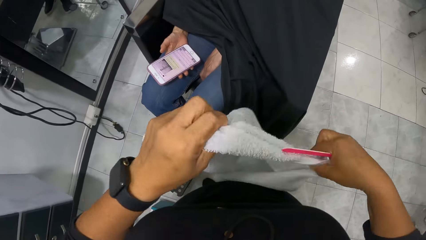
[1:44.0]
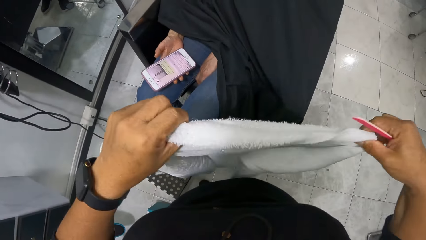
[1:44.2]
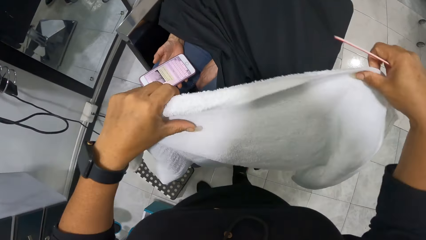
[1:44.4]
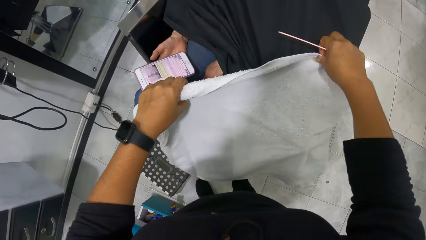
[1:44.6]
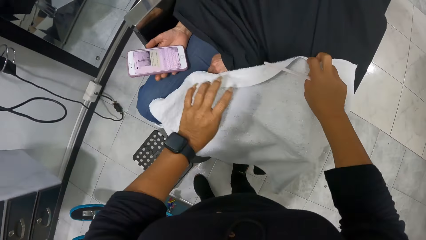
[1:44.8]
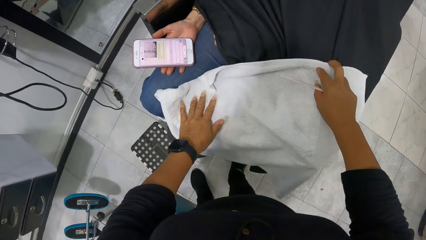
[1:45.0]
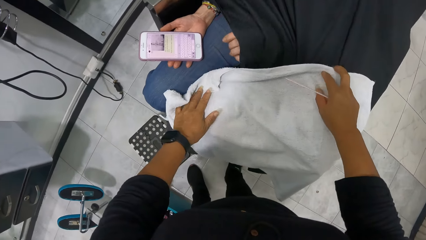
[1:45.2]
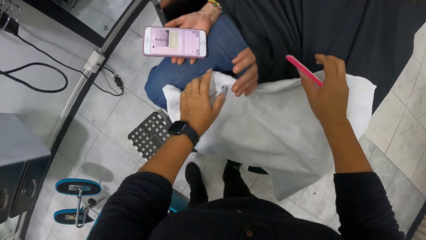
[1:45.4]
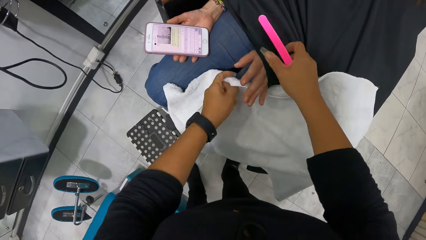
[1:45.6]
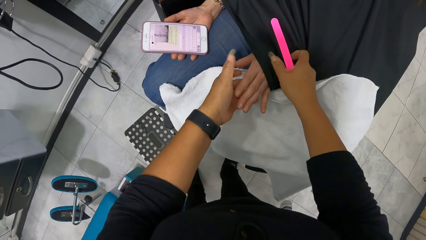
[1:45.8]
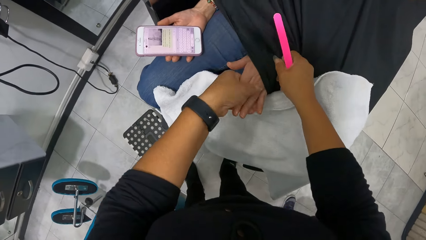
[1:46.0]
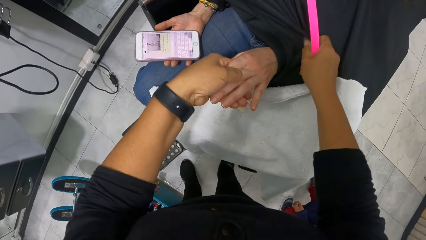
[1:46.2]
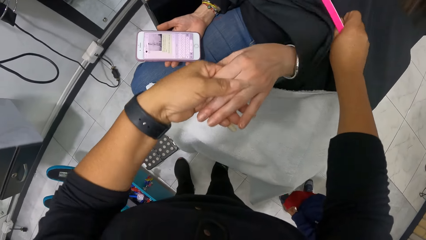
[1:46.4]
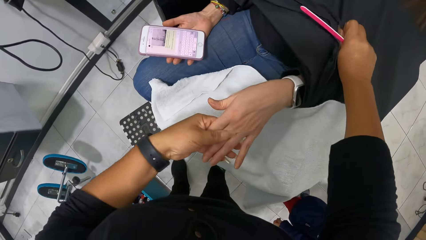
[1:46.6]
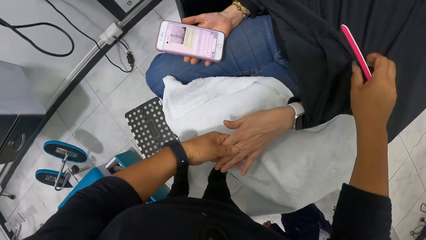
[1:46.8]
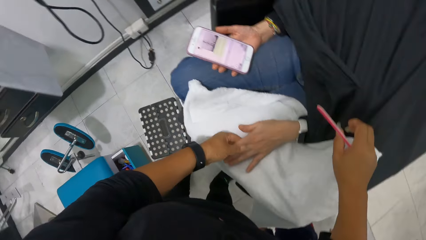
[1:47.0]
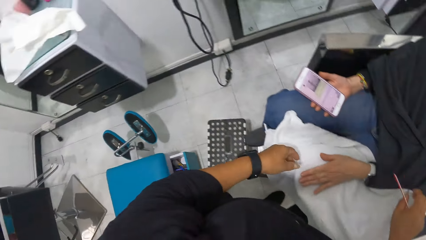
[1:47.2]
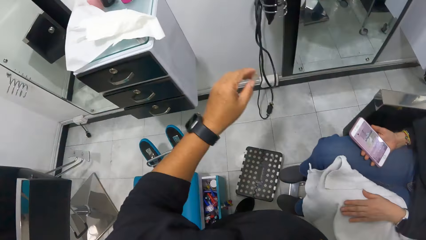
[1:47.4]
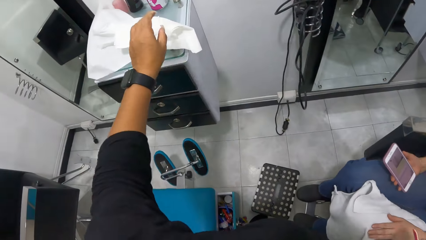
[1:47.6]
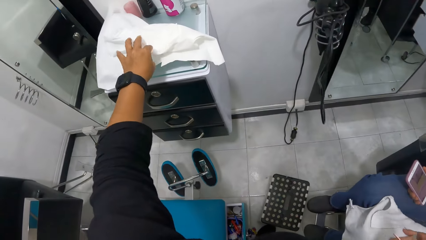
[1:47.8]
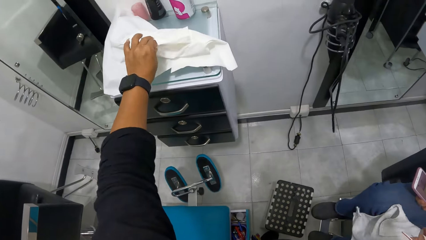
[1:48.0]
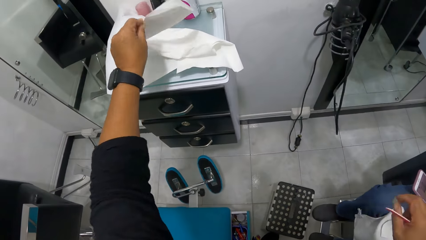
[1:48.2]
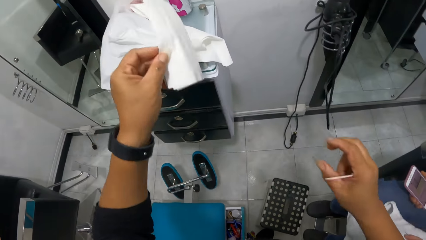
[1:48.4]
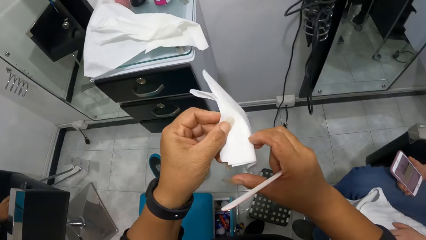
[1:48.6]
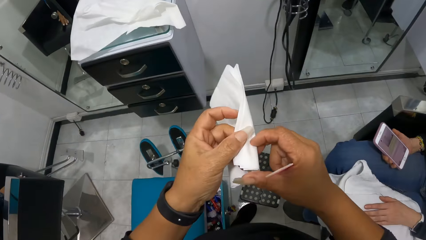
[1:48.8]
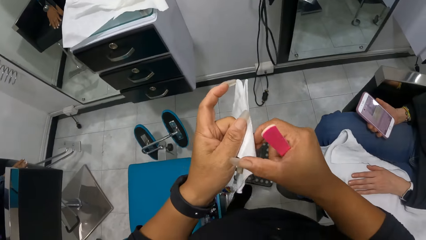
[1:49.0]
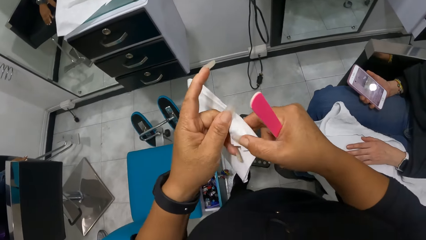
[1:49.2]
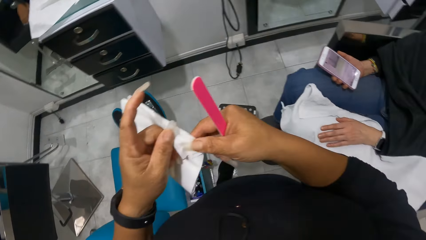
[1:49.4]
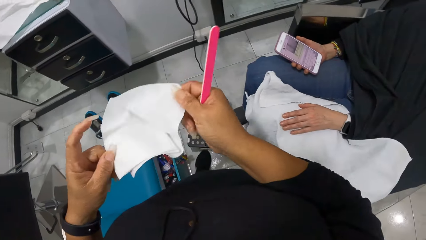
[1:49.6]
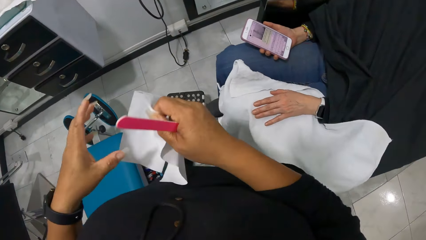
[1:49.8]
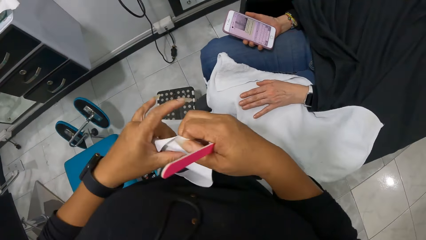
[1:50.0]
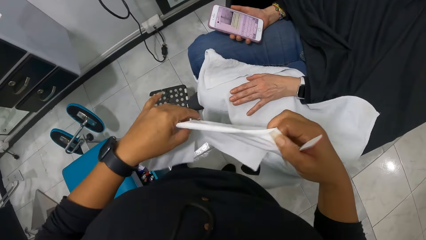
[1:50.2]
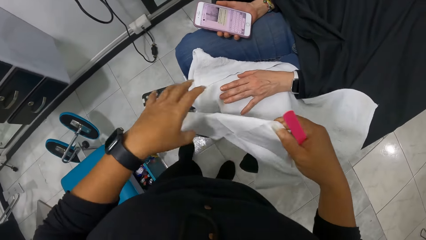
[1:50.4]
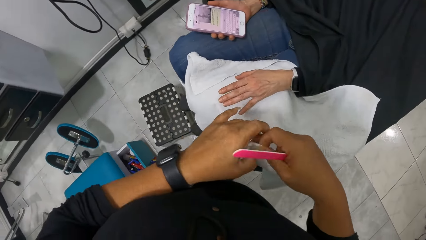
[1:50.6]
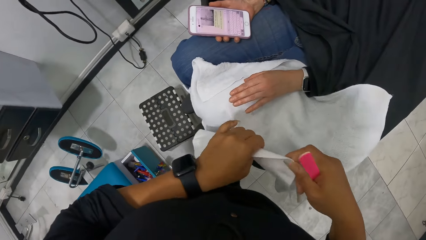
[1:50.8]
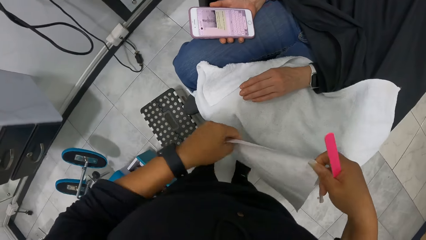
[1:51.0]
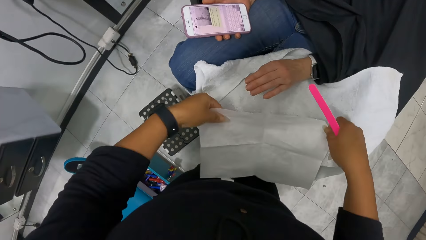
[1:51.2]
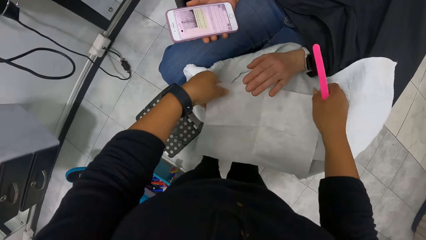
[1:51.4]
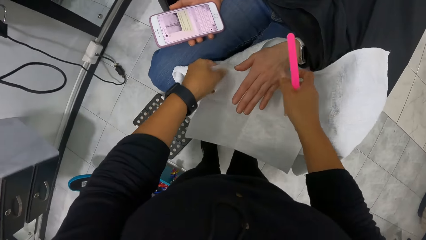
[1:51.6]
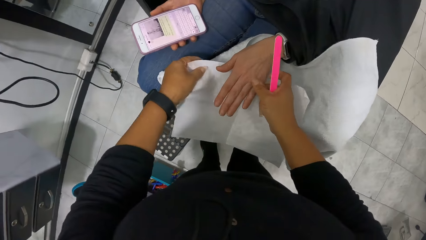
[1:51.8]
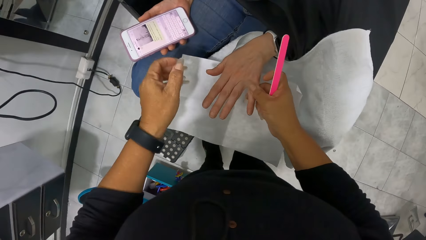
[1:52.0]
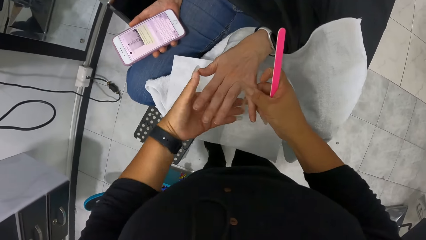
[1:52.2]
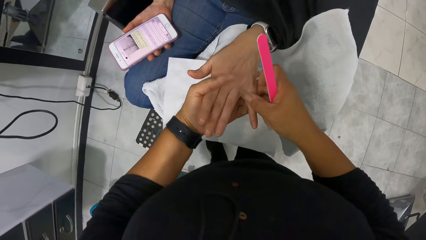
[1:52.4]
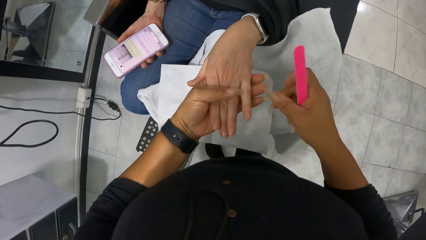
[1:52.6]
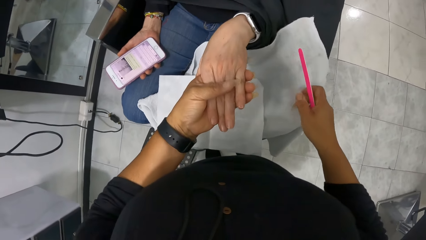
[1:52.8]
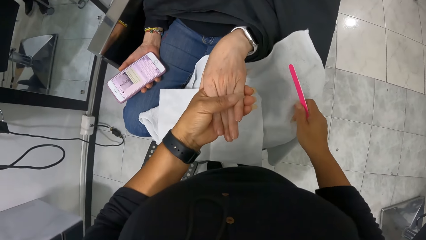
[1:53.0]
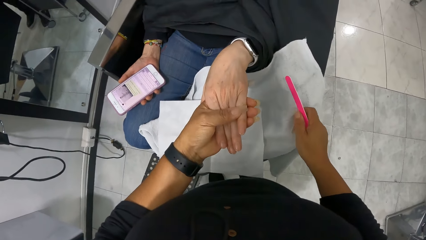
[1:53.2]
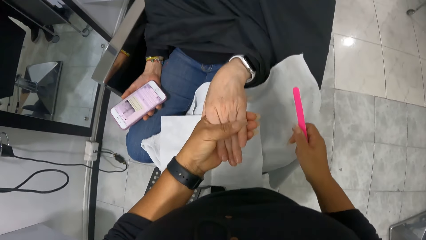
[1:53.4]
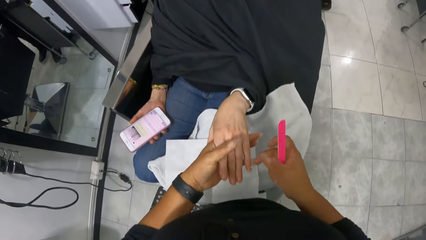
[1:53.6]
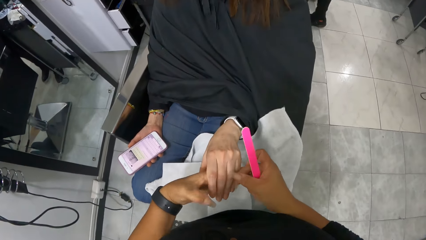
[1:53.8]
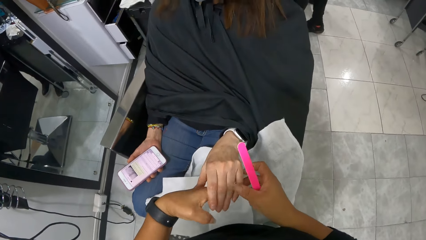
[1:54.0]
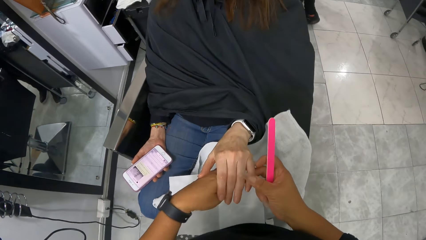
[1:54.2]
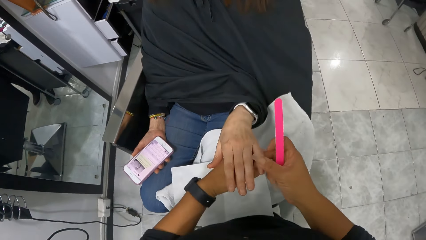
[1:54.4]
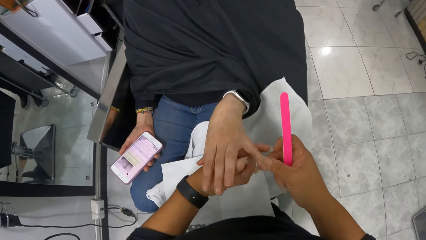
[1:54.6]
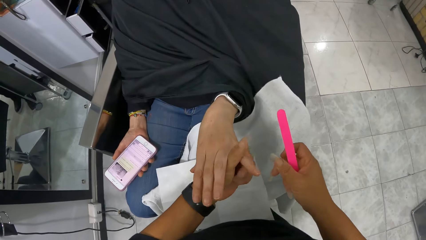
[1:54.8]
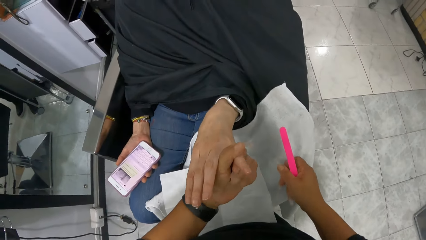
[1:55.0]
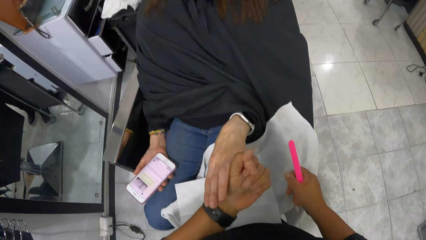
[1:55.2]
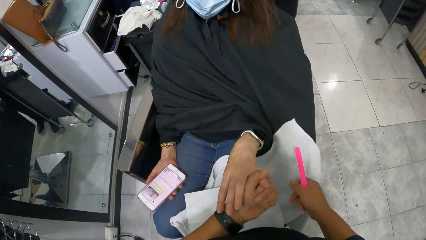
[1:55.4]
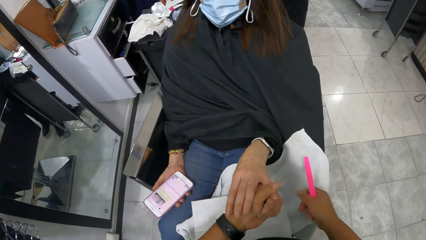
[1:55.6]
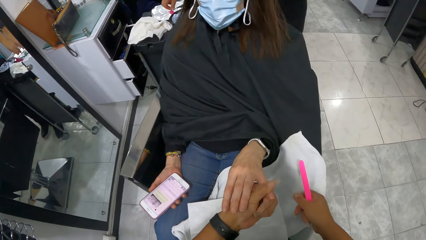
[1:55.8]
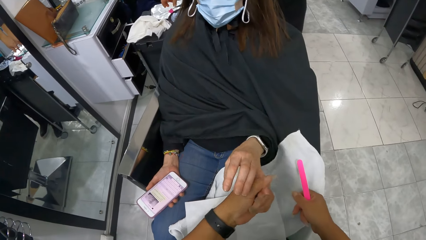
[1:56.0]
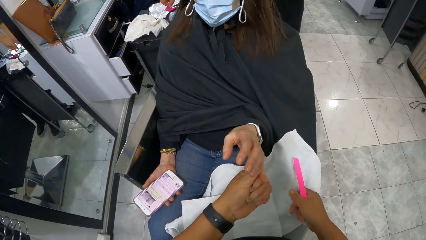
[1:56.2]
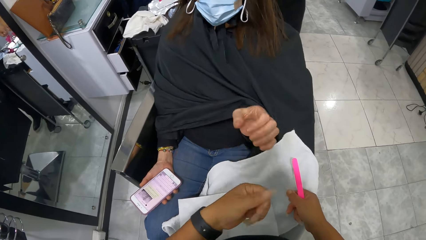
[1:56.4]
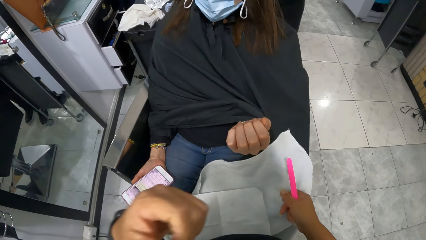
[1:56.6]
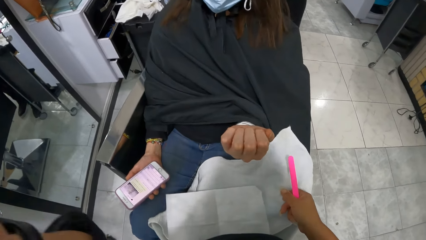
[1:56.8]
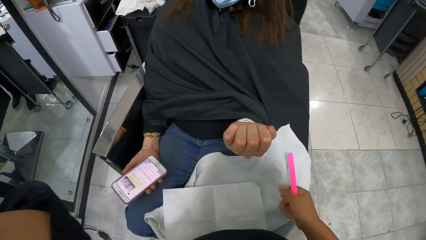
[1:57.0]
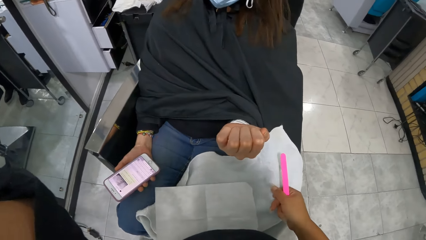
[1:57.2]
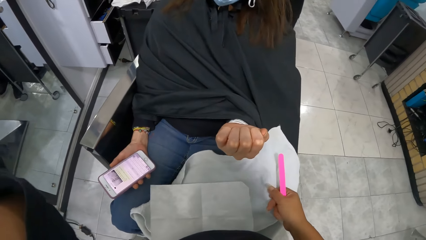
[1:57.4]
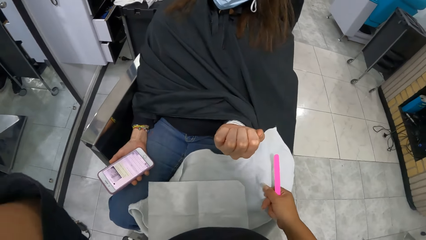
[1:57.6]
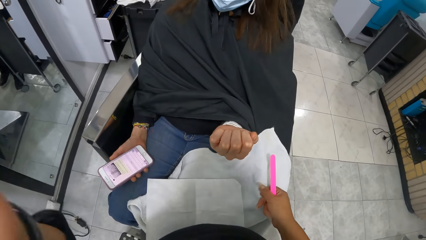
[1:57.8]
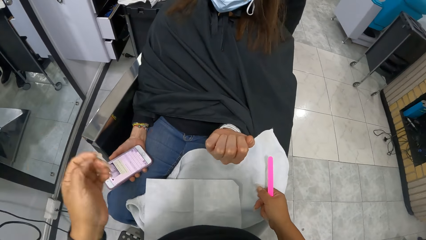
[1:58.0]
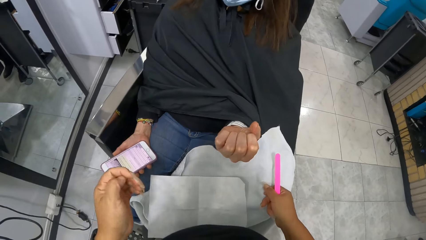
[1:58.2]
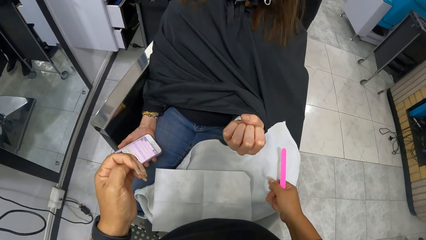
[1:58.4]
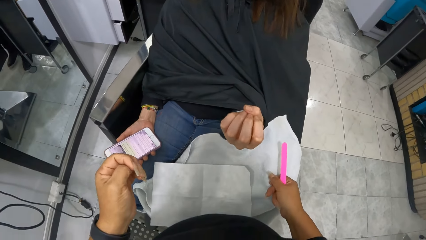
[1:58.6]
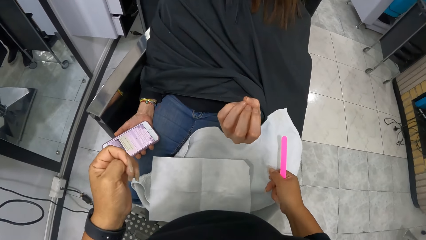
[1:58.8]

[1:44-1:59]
A woman sits on the chair. The camera wearer places the towel on the legs of the woman with her hands. She holds the left hand of the woman with her left hand. The woman spreads the hand. The camera wearer adjusts the apron on the woman with her right hand. She places the woman's hand on the towel. She releases her left hand from the woman's left hand. She picks up the tissue paper from the cabinet with her left hand. She unwraps the tissue paper with her hands. She places the unwrapped tissue paper on the woman's leg. She holds the woman's left hand with her left hand. She talks to the woman. The woman talks to the camera wearer. The camera wearer scratches her face with her left hand. The woman talks to the camera wearer again.
